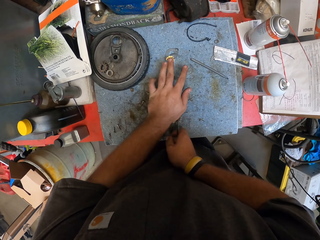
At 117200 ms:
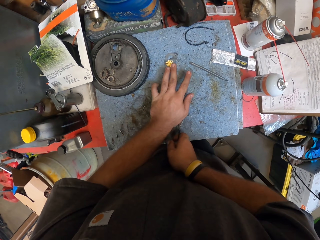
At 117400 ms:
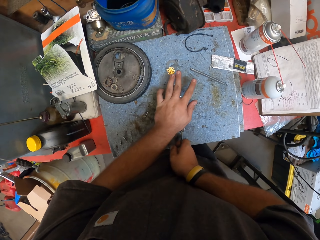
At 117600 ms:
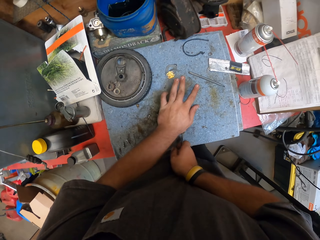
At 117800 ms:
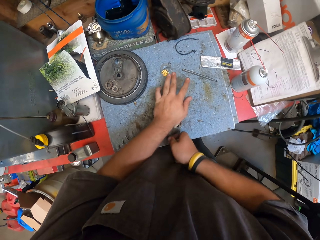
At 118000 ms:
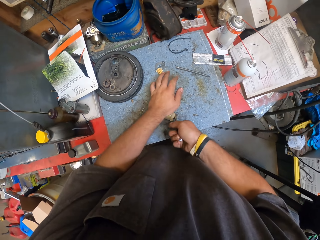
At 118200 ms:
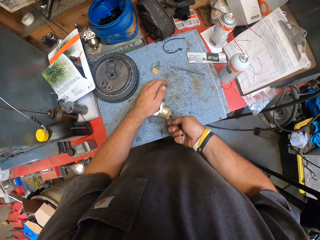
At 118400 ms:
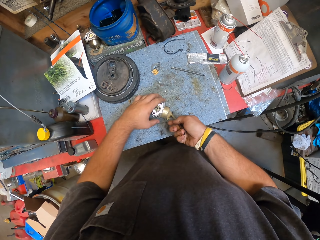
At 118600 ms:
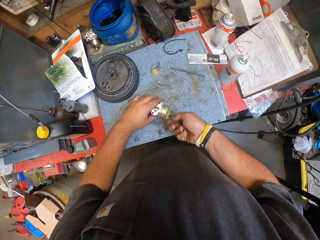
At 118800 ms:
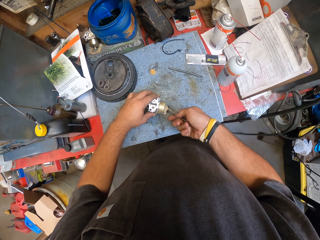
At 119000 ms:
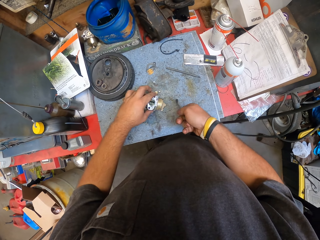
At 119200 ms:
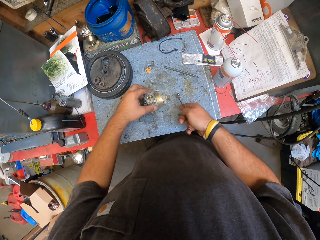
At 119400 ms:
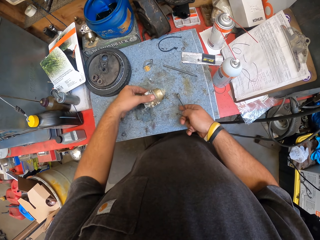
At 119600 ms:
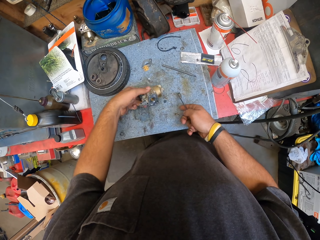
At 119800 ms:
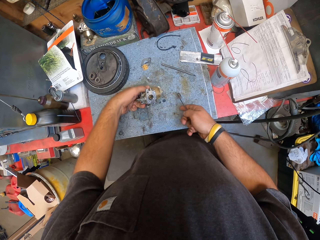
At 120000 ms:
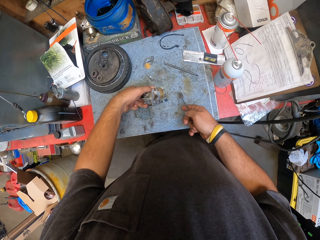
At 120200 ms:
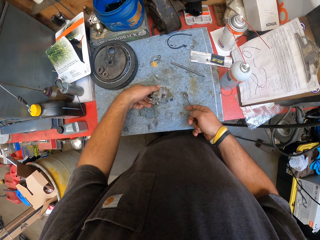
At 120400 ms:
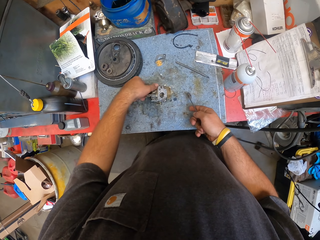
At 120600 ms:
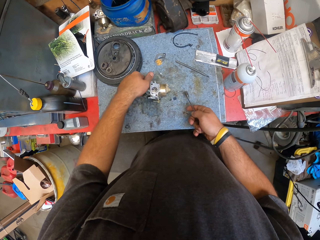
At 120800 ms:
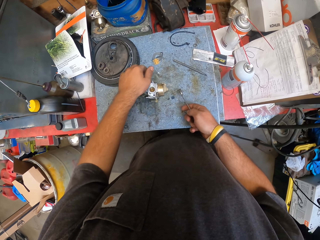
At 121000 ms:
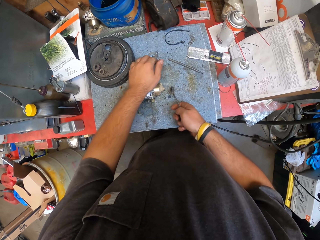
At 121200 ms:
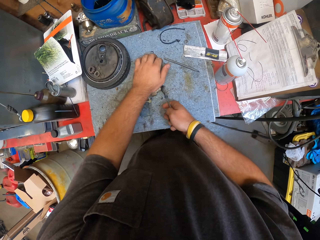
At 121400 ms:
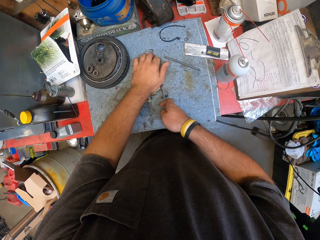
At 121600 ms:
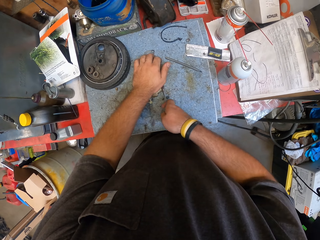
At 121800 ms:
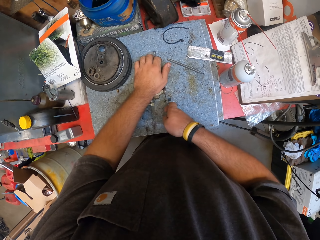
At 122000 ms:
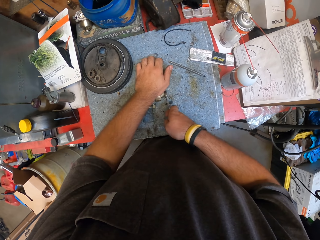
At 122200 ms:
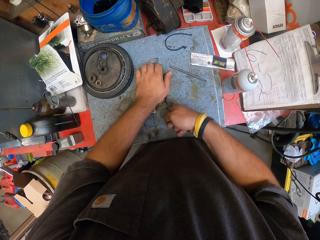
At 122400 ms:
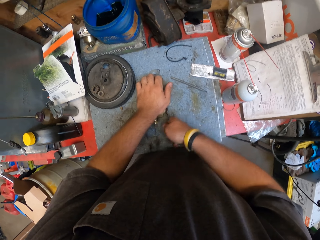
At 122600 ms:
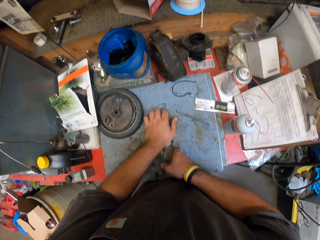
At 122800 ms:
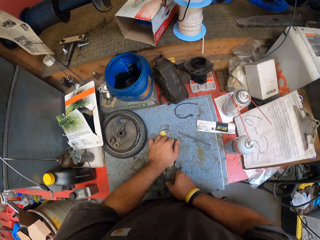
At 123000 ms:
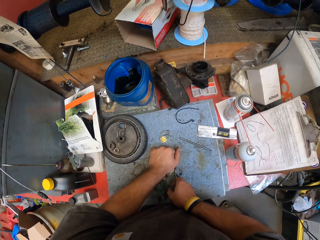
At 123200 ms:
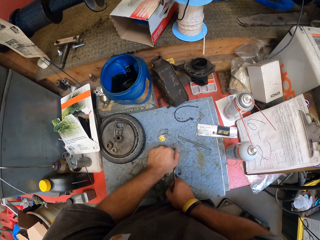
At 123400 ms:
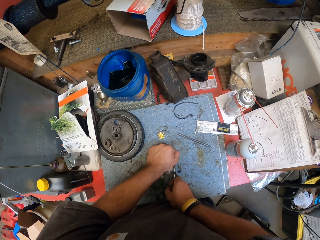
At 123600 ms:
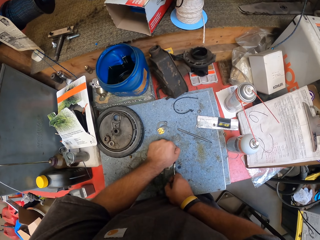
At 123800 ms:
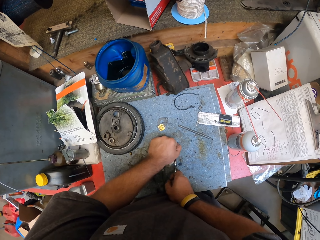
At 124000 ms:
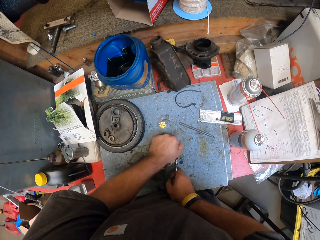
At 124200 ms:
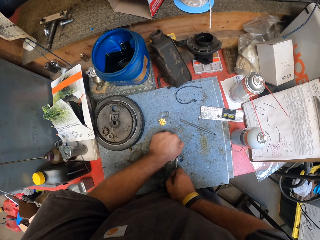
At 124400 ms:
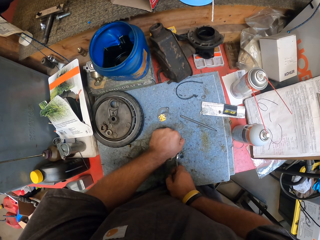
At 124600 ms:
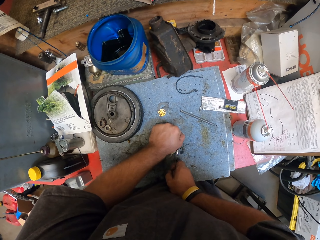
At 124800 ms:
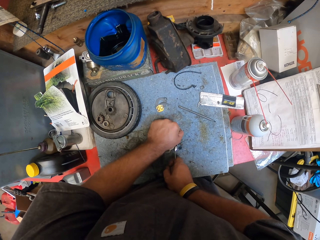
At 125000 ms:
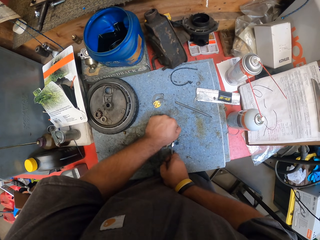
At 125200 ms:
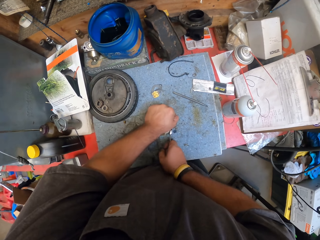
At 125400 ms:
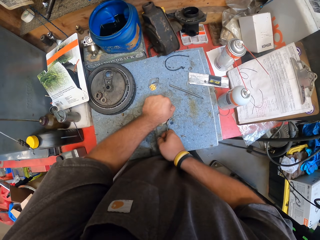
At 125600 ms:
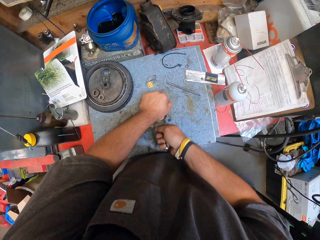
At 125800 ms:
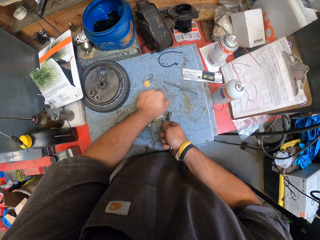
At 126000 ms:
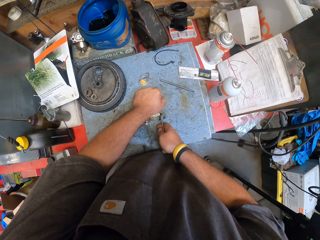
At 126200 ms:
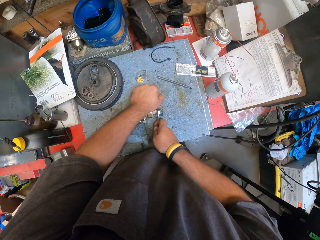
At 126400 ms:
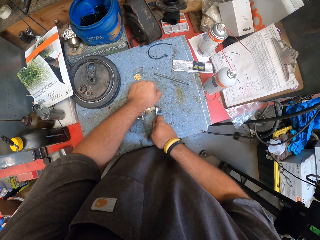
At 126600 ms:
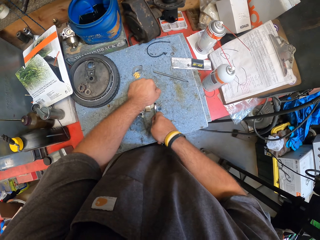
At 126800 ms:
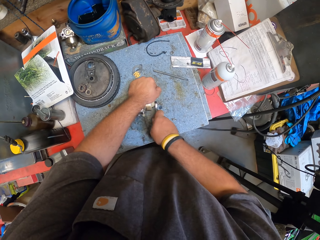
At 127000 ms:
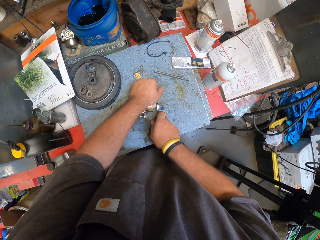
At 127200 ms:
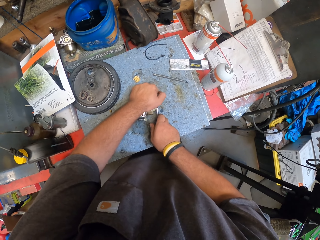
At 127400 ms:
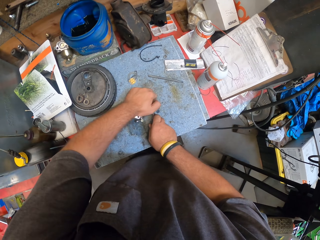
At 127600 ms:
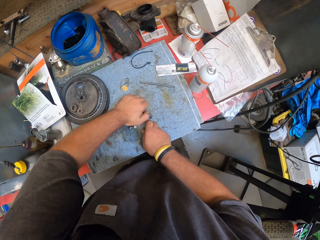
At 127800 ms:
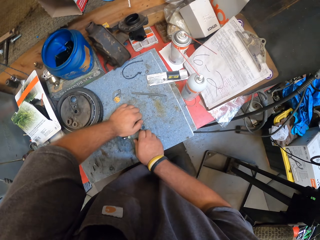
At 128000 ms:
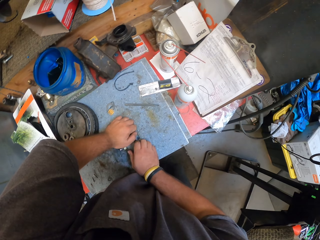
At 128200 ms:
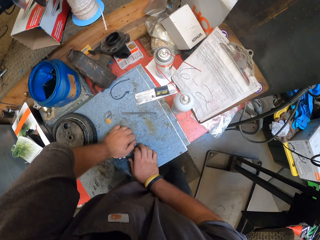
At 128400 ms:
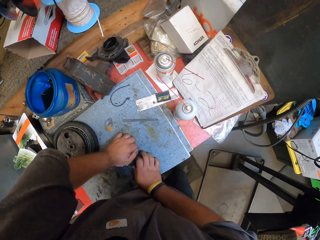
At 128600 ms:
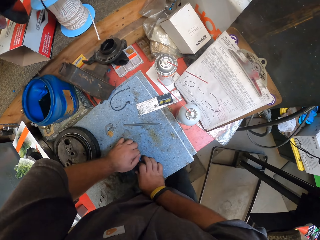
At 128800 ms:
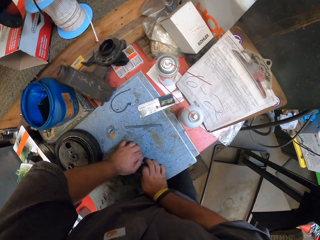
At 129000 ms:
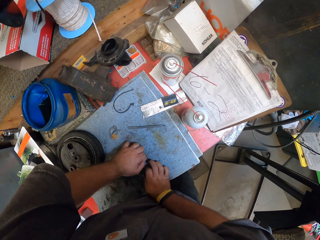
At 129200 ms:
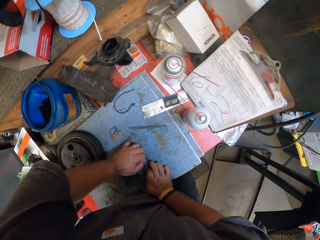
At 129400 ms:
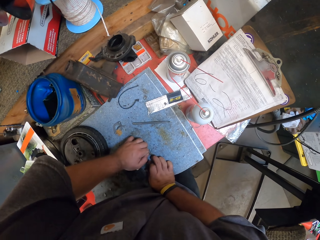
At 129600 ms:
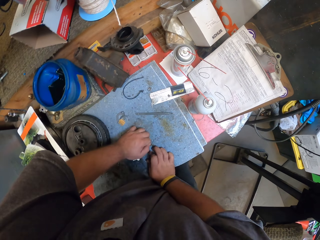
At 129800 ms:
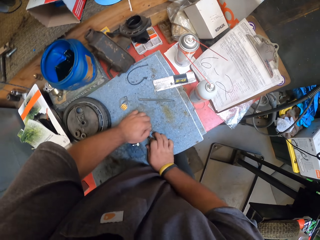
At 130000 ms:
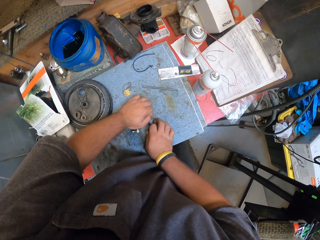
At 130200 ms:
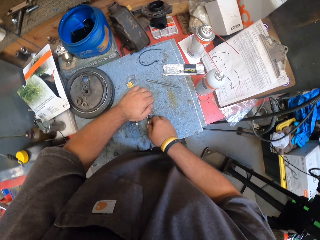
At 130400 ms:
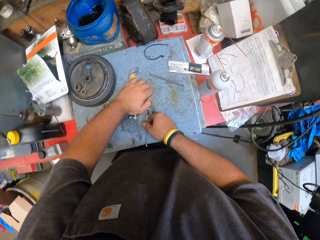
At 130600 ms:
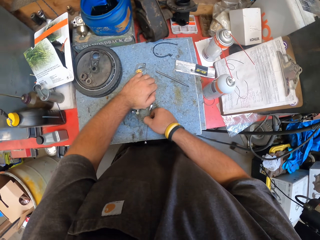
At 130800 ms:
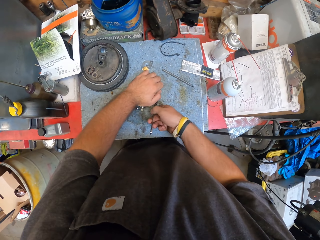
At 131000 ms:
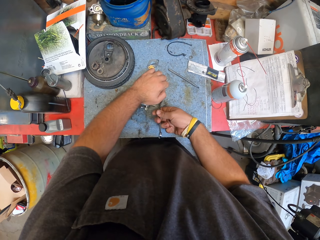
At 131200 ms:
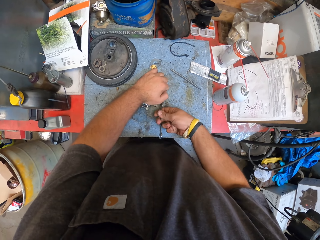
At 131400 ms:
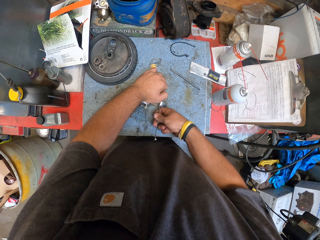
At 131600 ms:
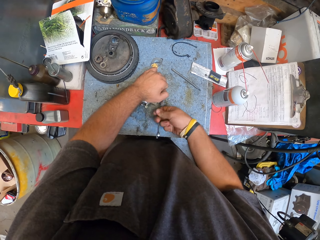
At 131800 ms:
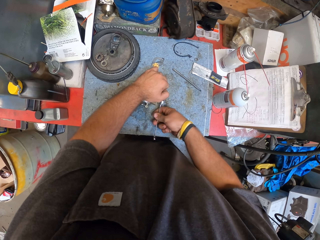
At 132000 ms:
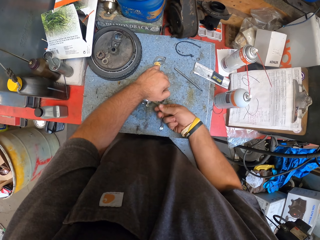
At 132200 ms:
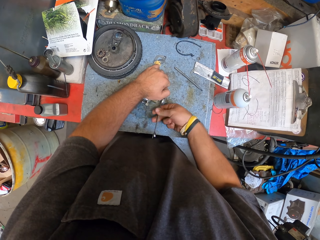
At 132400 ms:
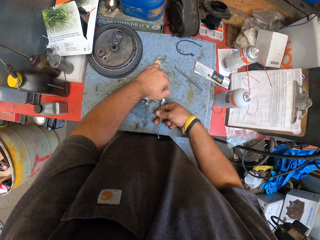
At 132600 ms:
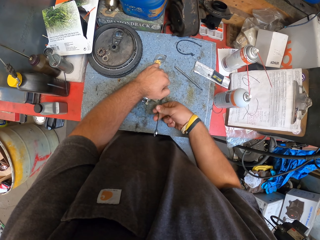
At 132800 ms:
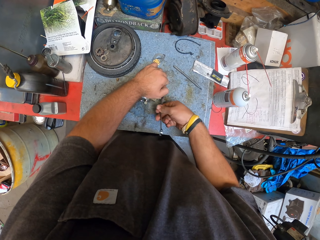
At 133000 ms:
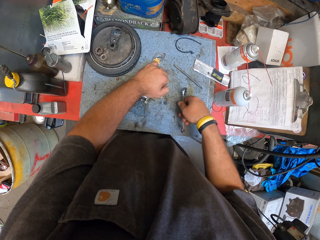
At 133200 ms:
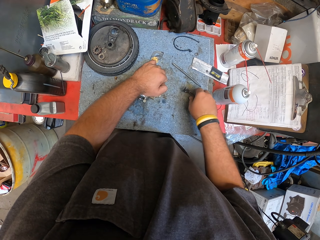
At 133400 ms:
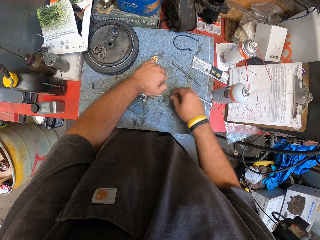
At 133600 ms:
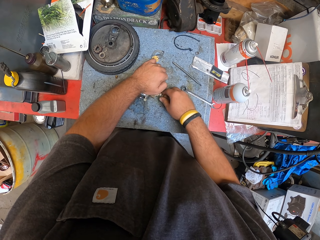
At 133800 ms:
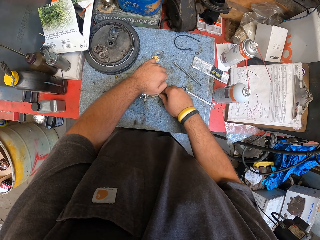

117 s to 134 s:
The camera wearer removes a spanner from the fuel filter. They turn the carburetor or fuel filter on the table. They open the nut from the carburetor with the spanner. They remove the spanner from the fuel filter, open the fuel filter with the spanner, and press hands on the fuel filter and spanner. They open the fuel filter with the spanner, move the spanner, and put the spanner on the table.

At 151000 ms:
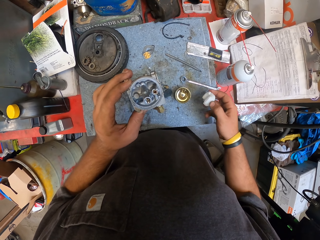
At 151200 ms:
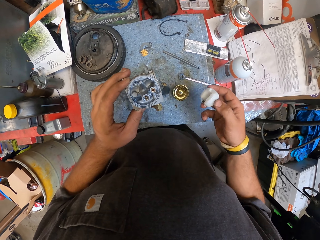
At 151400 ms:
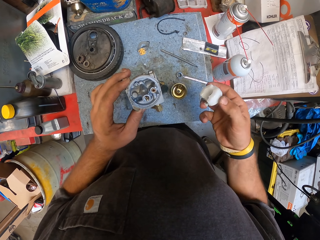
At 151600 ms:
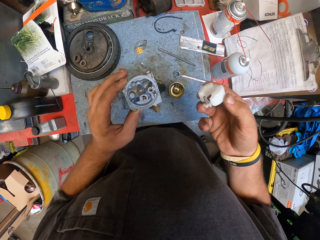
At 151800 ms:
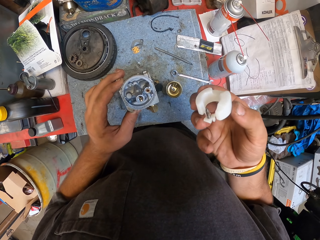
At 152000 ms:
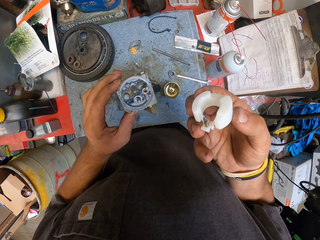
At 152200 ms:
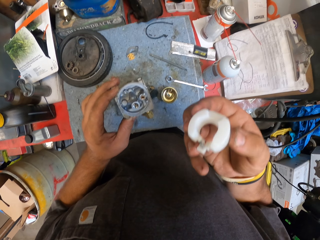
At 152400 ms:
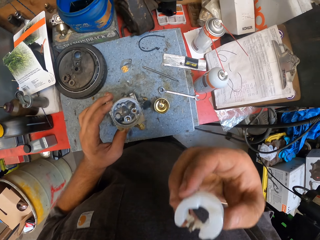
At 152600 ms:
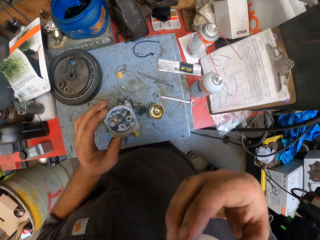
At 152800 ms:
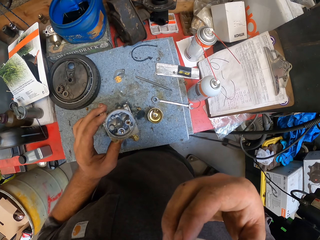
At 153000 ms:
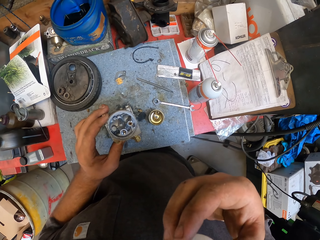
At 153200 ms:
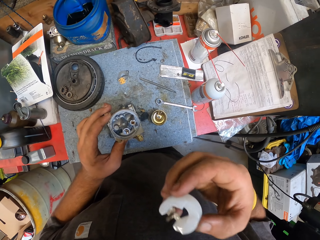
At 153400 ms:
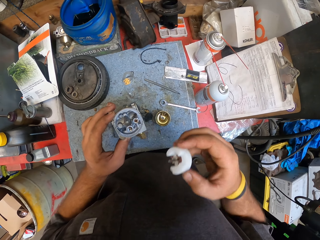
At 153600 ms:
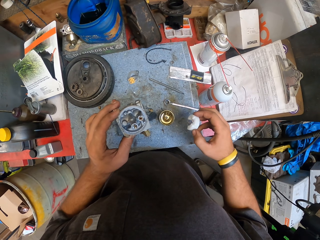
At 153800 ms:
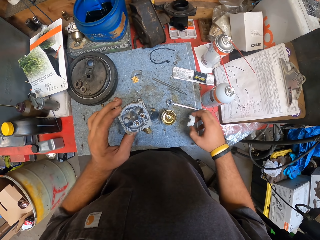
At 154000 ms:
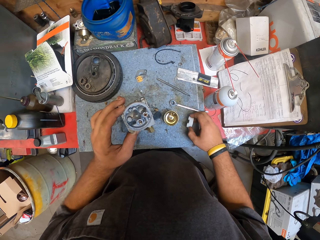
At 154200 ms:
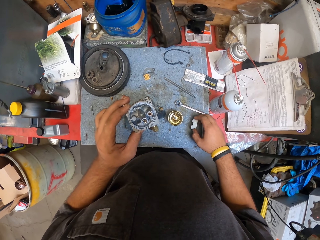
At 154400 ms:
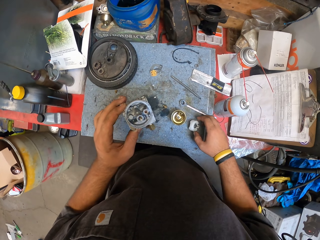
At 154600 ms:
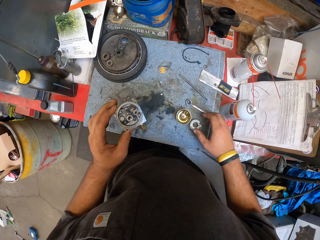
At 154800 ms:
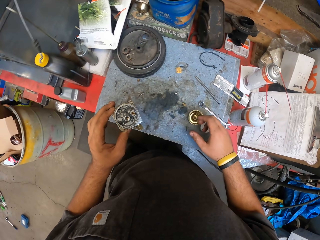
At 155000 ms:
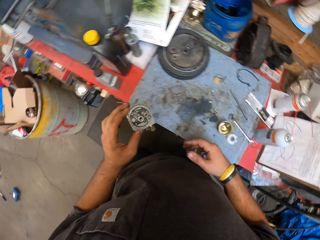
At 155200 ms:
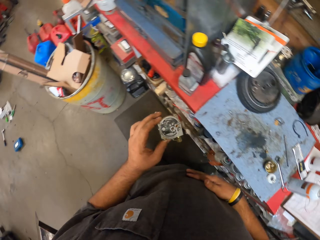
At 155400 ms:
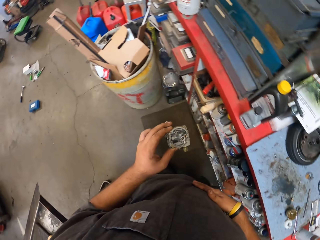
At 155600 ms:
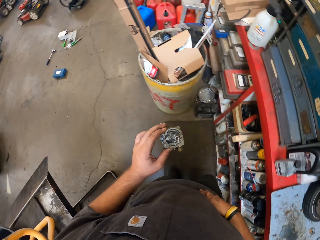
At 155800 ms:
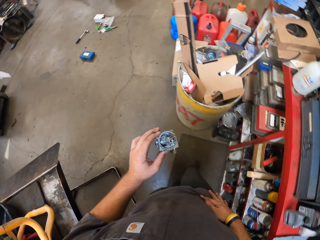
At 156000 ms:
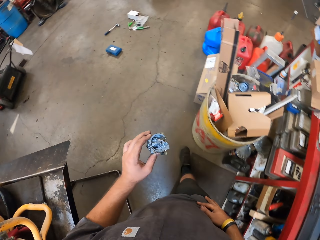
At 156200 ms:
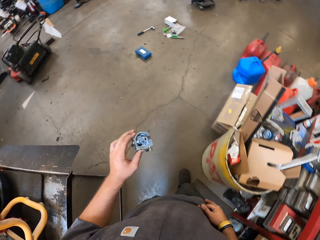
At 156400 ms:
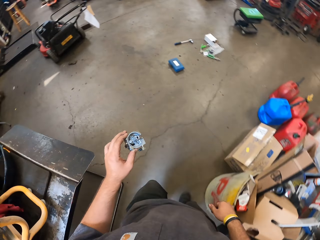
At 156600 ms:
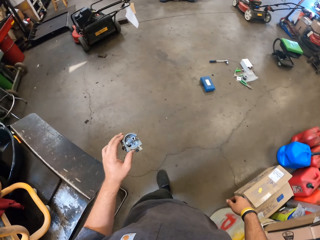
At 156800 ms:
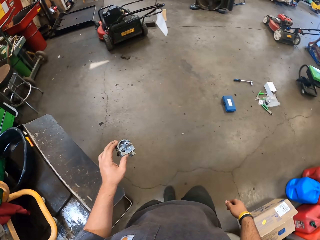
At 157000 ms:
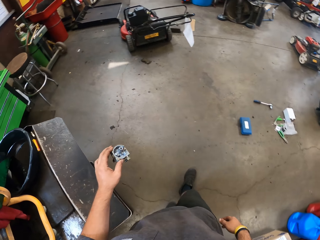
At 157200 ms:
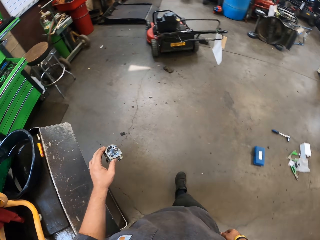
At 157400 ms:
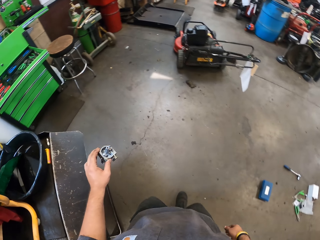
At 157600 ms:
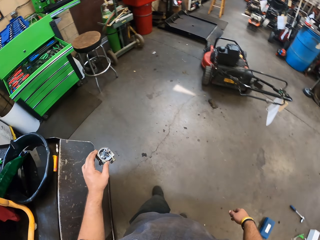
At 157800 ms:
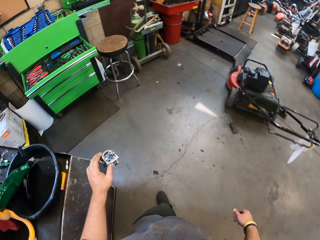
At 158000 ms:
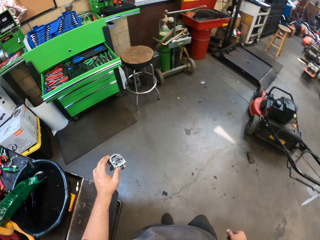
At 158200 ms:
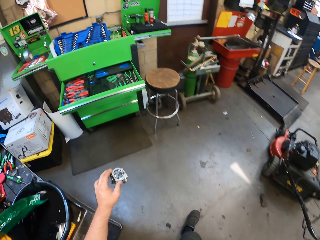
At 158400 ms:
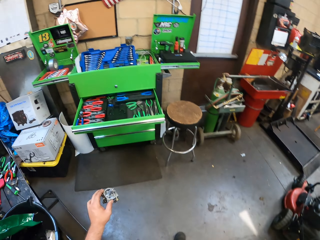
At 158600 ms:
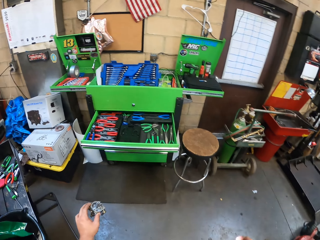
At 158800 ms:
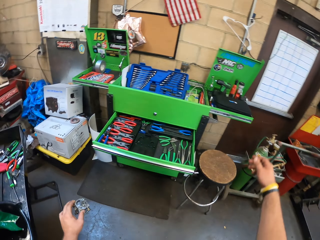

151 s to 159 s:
The camera wearer stares at the carburetor part in his hand. He raises a hand towards the mouth. He puts the part of the carburetor on the table. He removes a hand from the table. He looks around the garage. He wipes a hand with his top. He walks around the garage.
